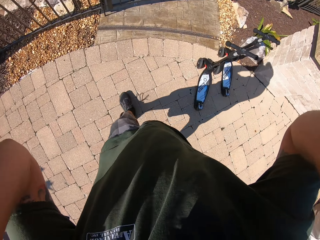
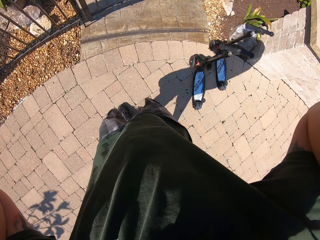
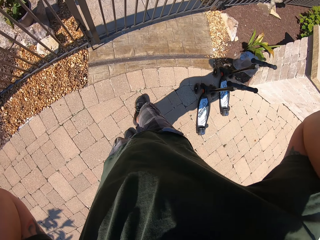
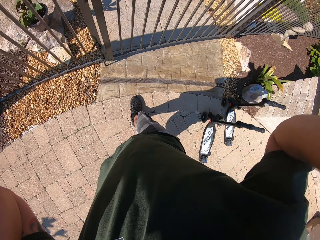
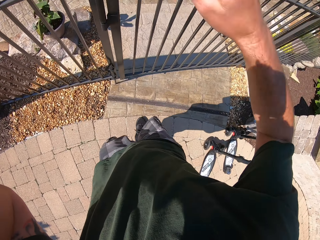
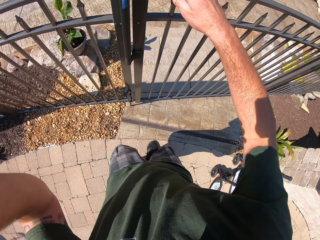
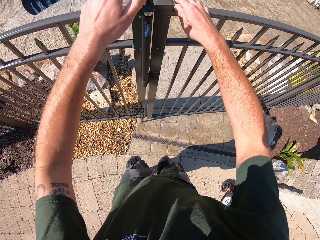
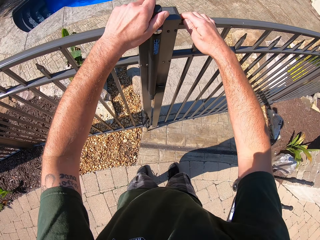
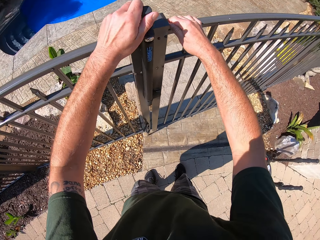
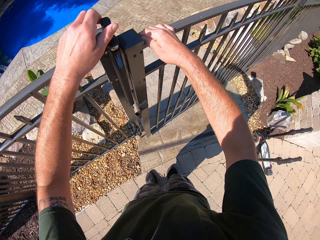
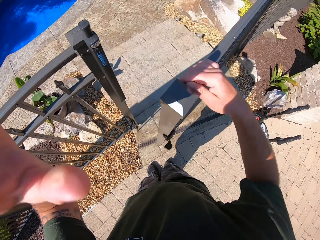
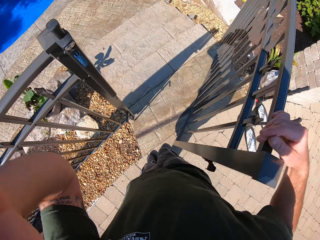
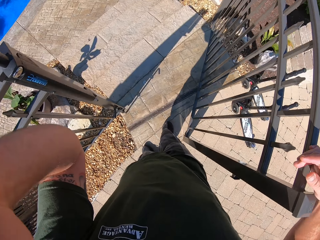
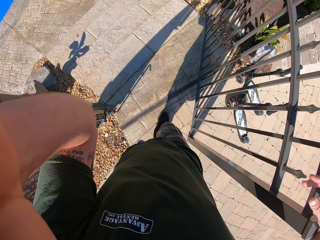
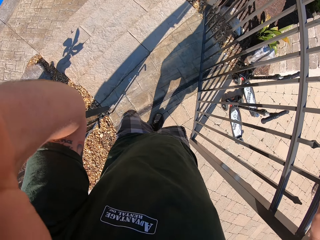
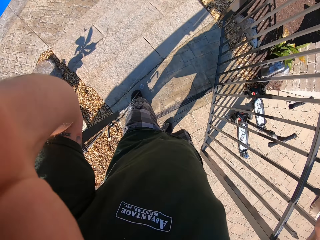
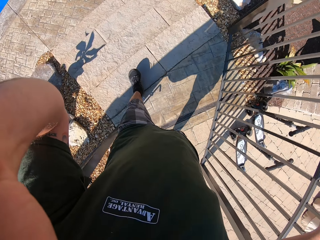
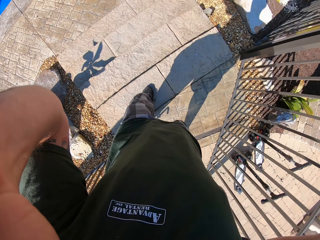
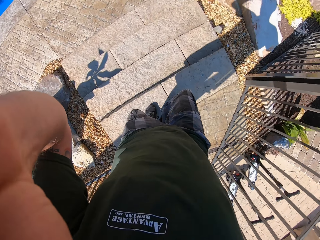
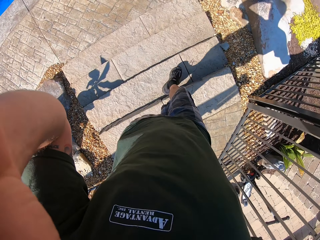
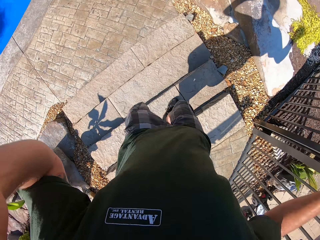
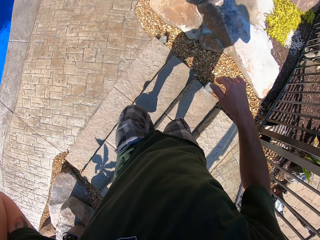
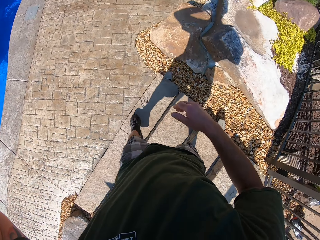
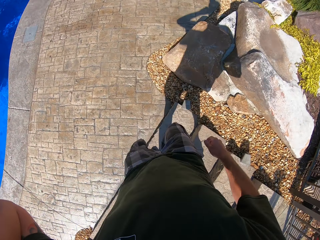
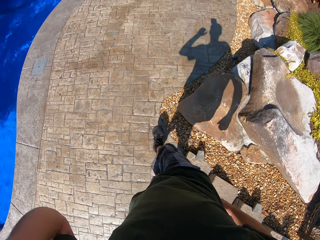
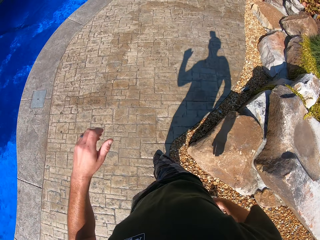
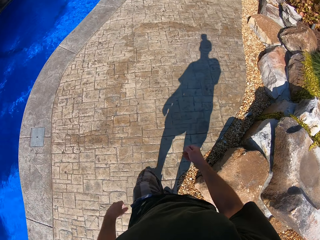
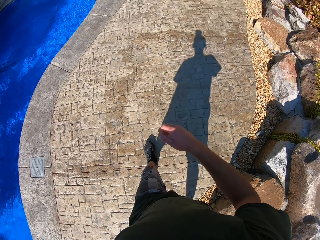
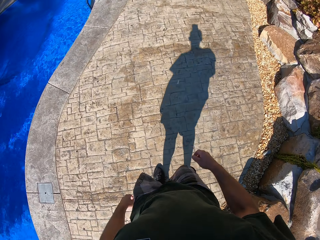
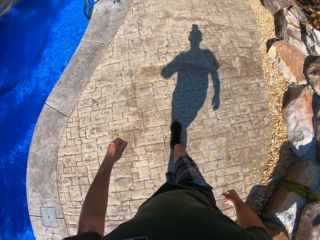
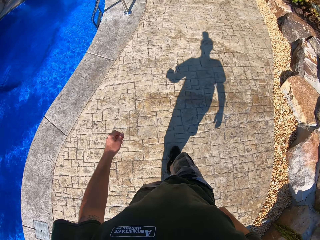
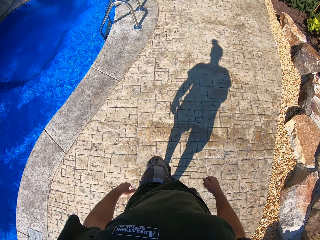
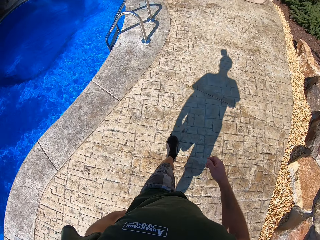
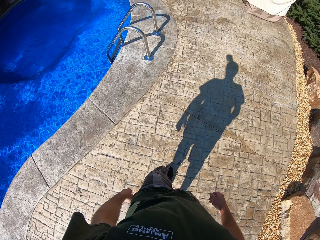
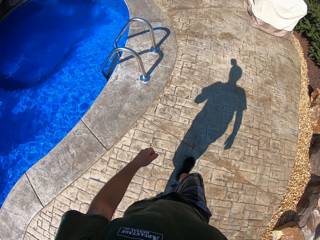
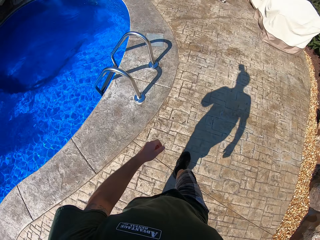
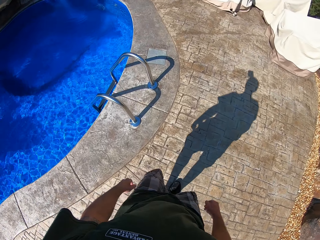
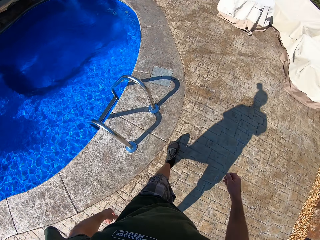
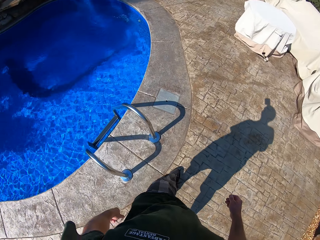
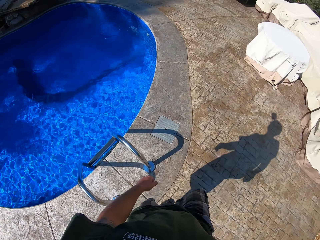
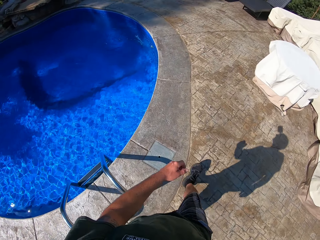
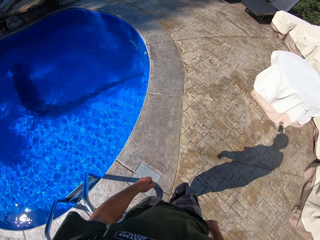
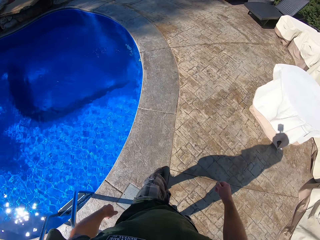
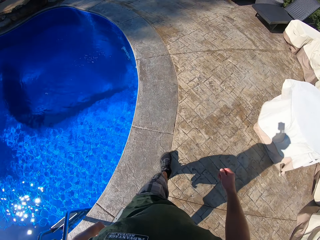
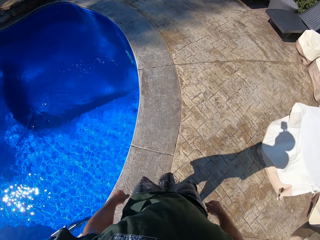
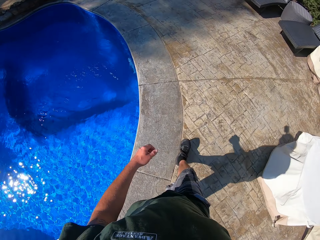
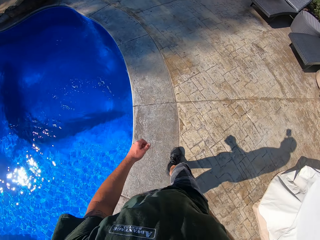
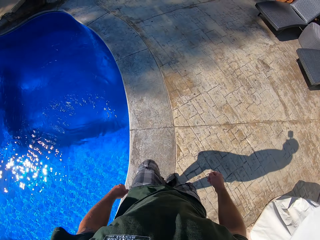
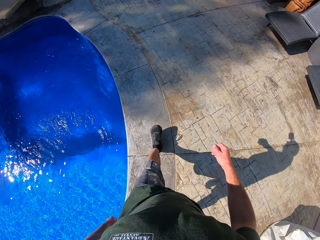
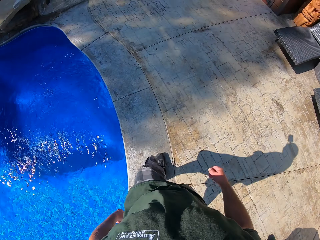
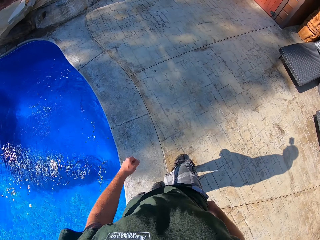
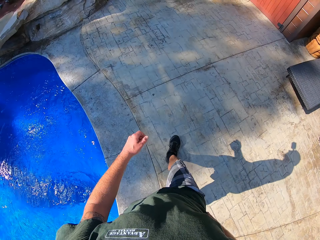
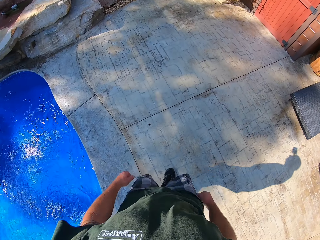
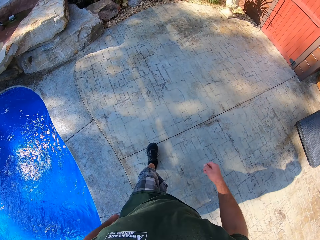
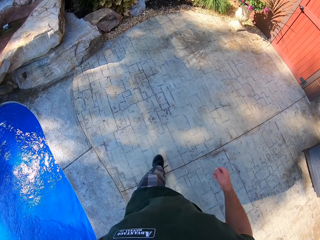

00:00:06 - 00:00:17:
The camera wearer opens a gate to a compound with his two hands. He adjusts his camera. He walks around the compound. He walks into the compound. He lowers the right hand, lowers the left hand, and walks round the pool.

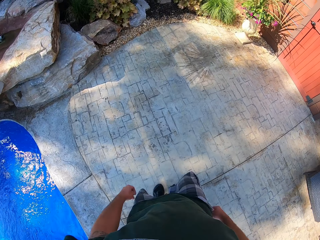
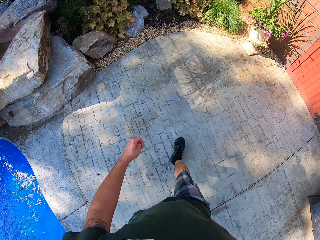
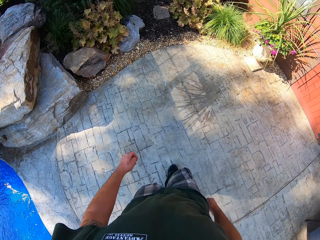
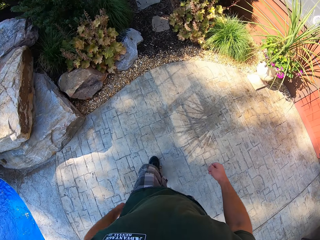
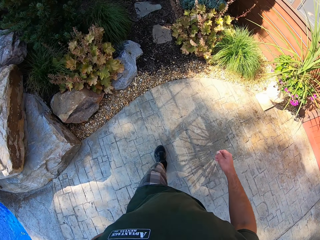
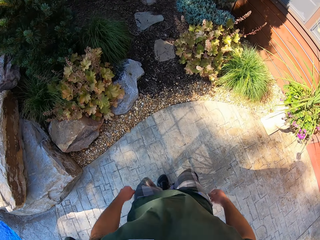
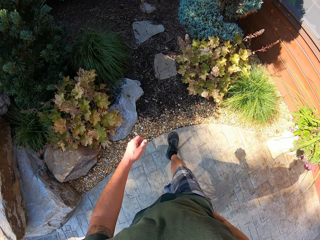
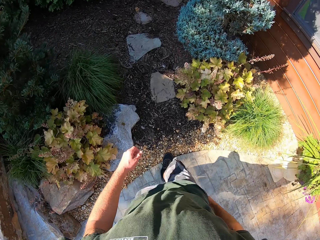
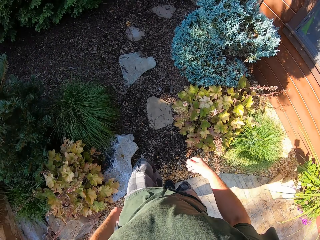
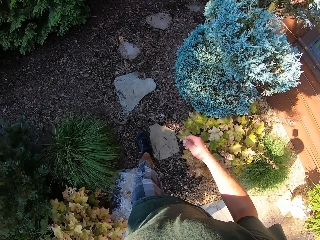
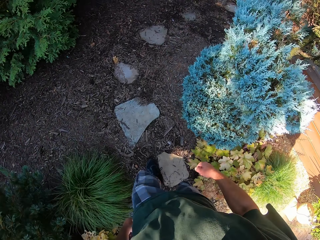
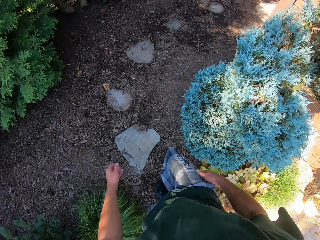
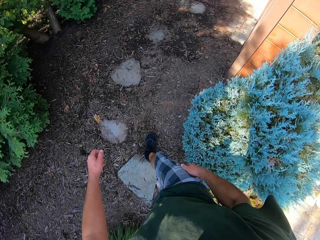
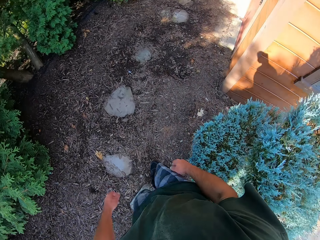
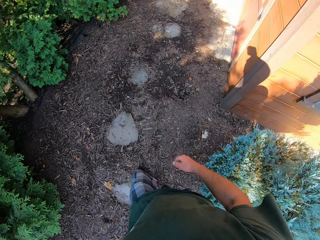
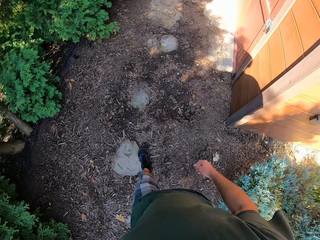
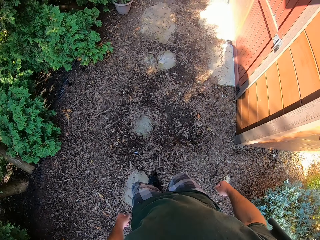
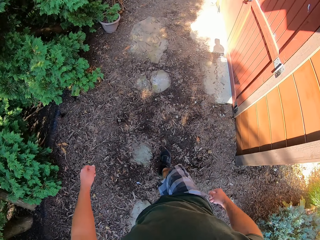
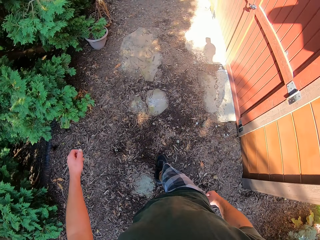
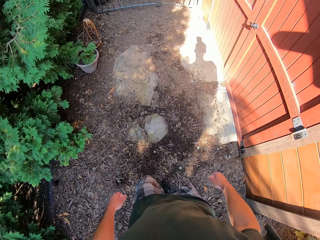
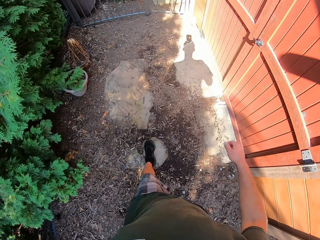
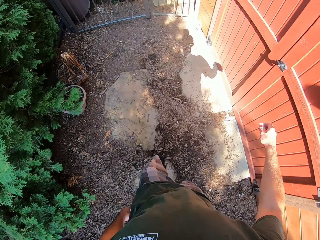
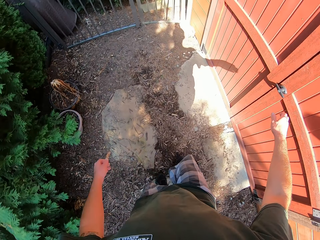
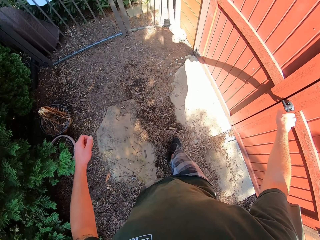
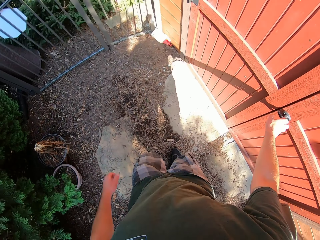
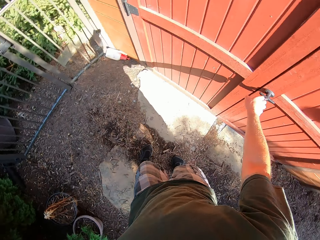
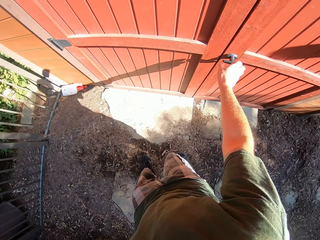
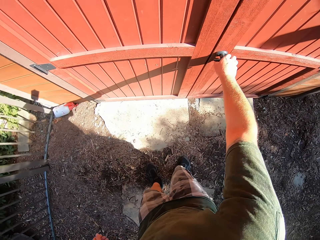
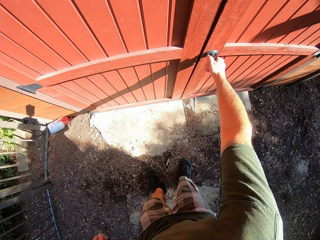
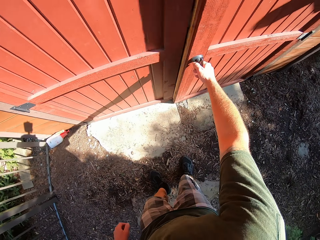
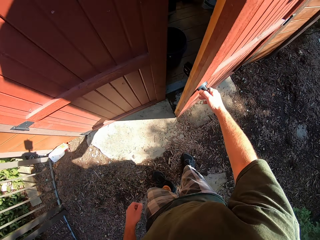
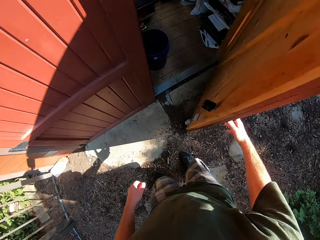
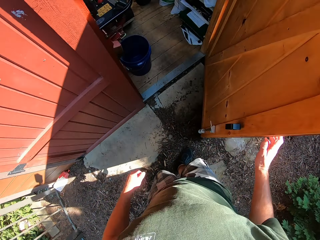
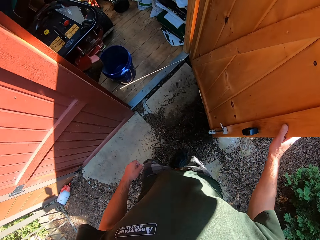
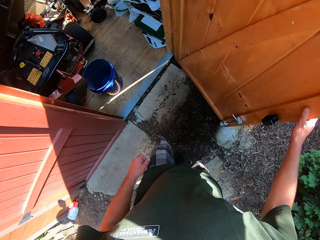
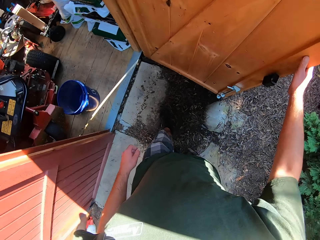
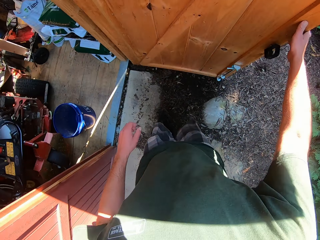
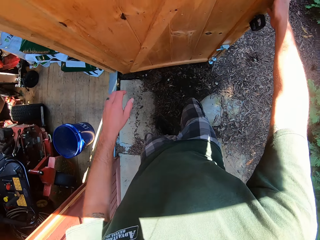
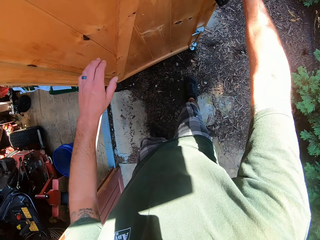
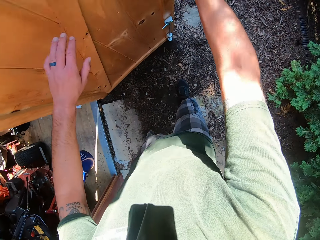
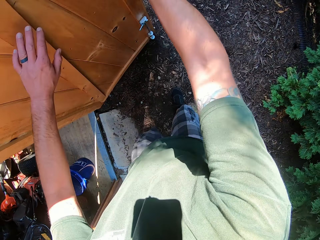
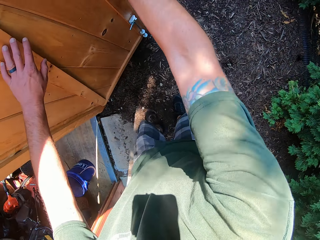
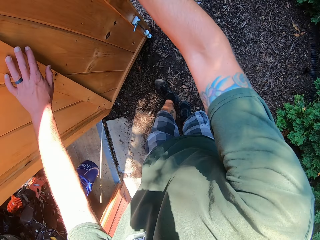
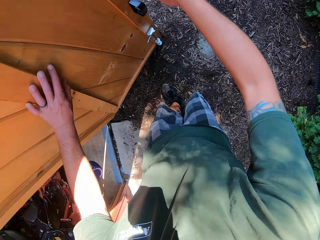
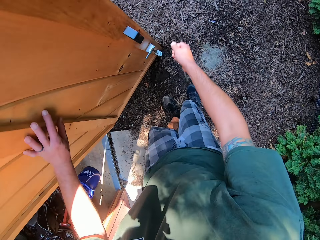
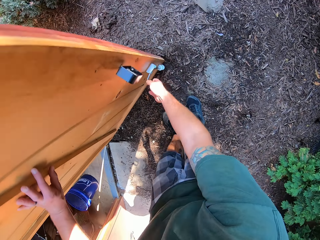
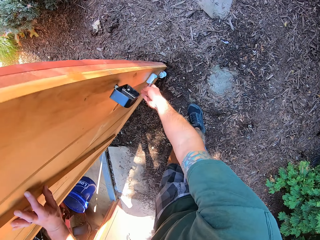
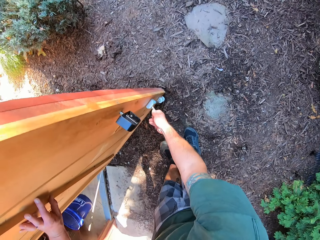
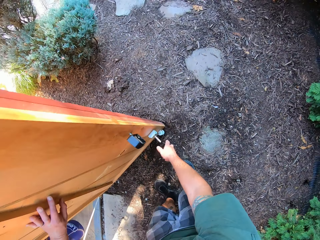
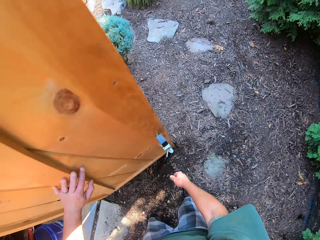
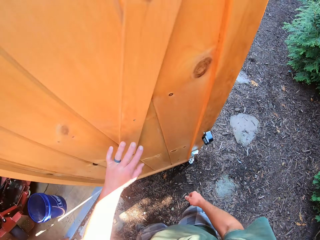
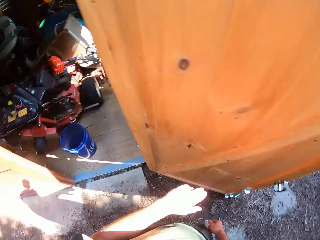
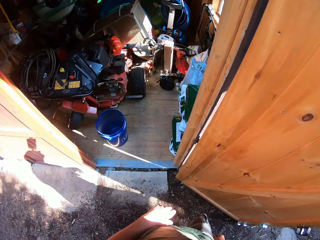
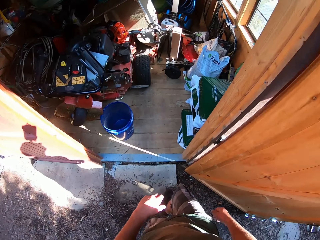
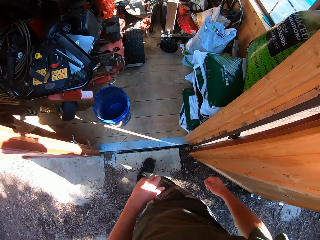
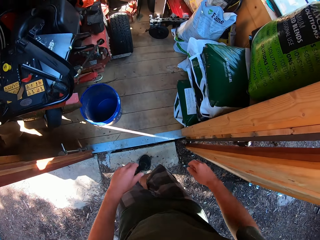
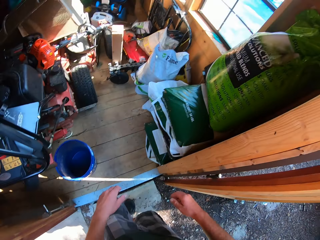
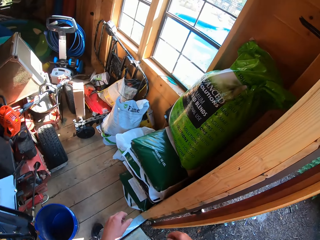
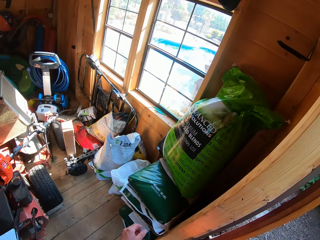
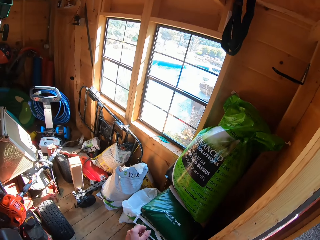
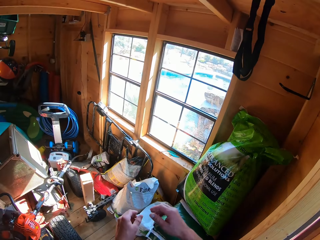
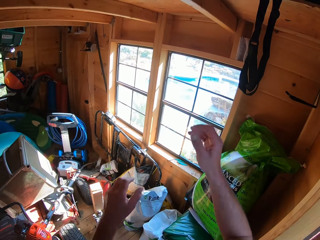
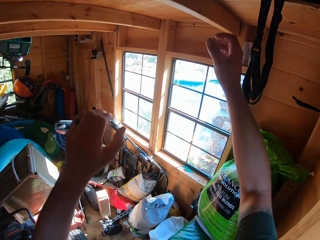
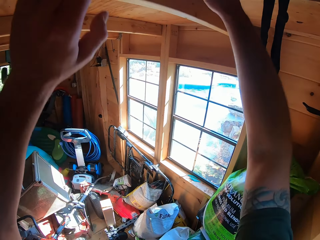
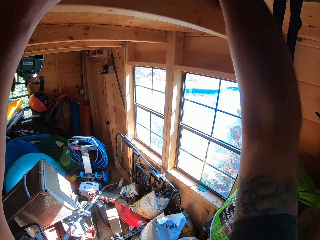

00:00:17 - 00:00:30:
The camera wearer walks on the garden. He opens the door to a store in the compound with his right hand. He bends down. He adjusts the bolt of the door of the store with his right hand. He stands up. He walks in the workshop.
